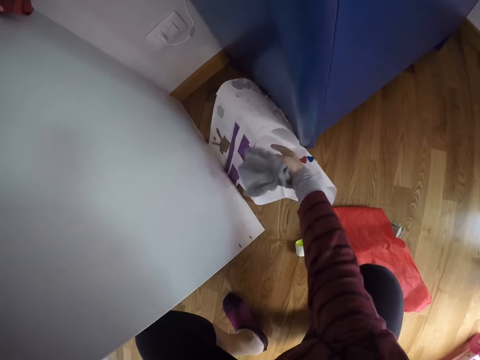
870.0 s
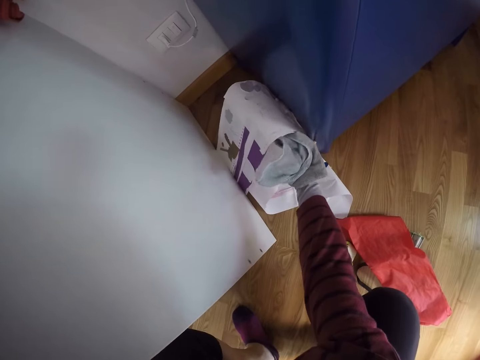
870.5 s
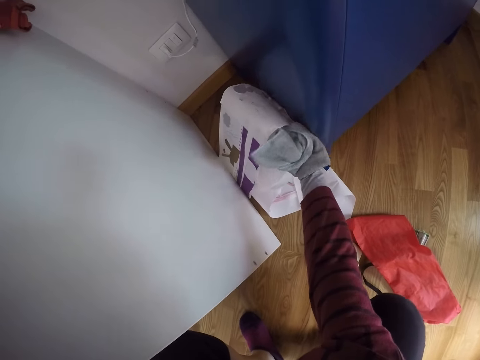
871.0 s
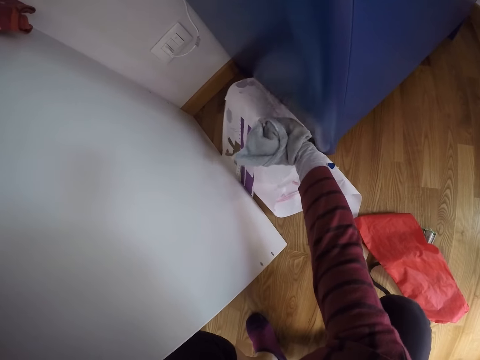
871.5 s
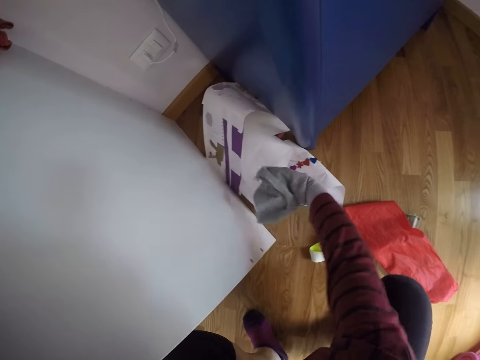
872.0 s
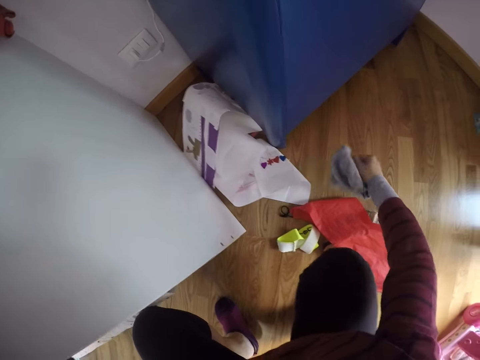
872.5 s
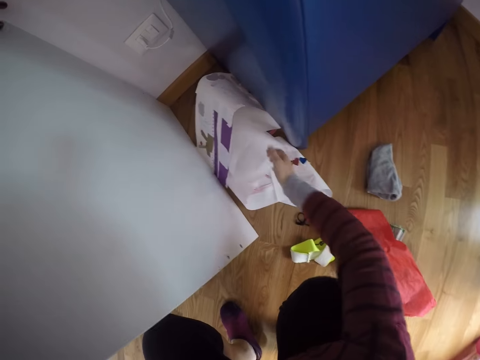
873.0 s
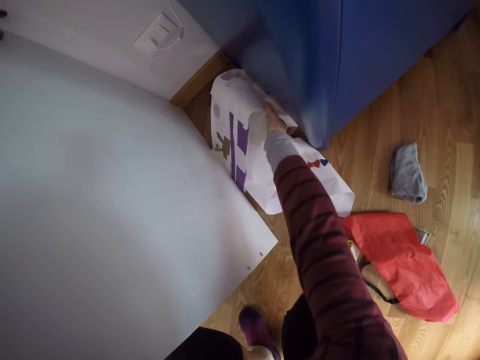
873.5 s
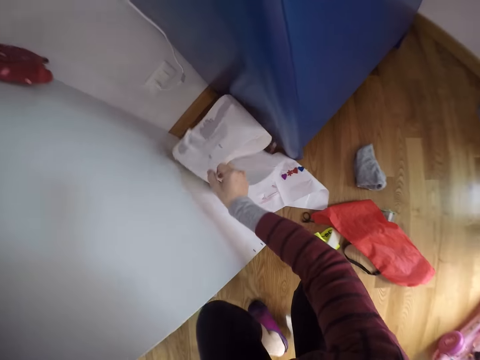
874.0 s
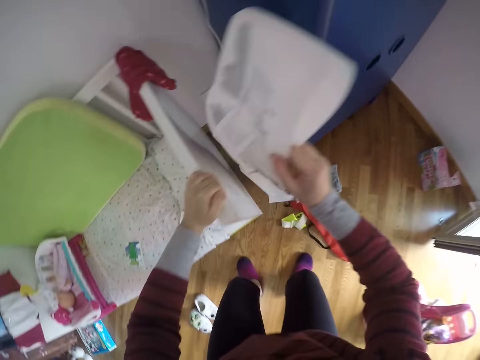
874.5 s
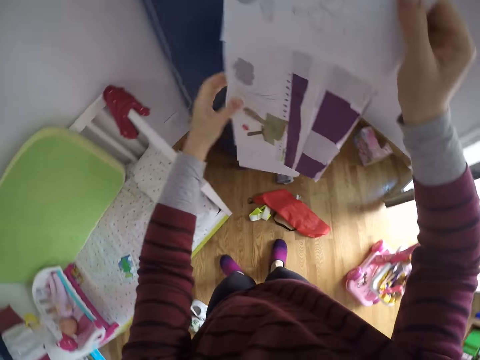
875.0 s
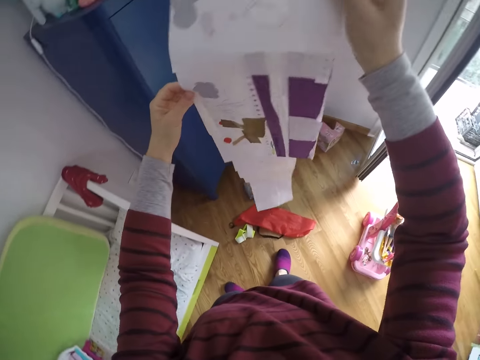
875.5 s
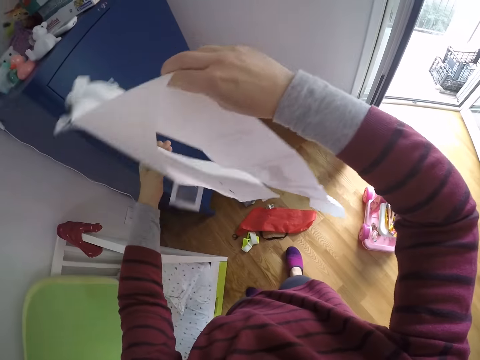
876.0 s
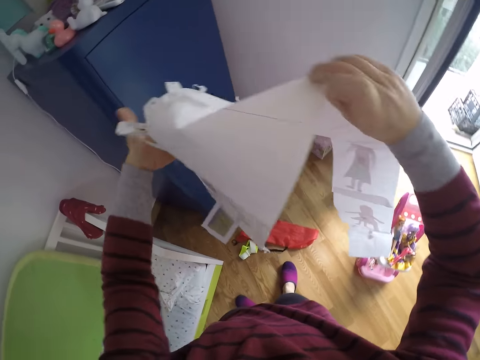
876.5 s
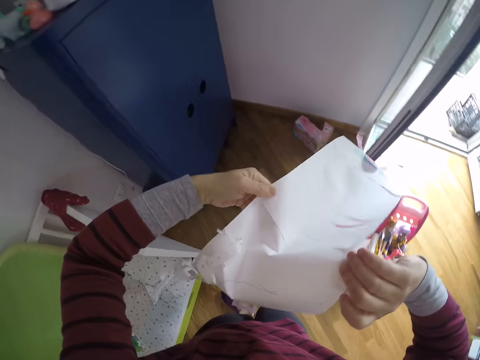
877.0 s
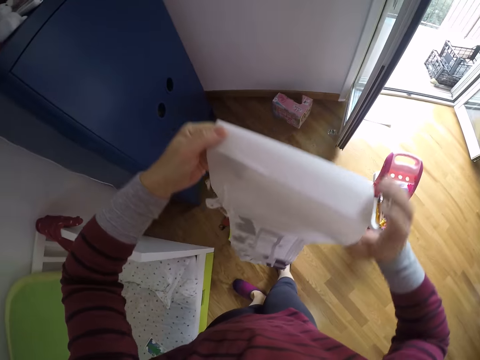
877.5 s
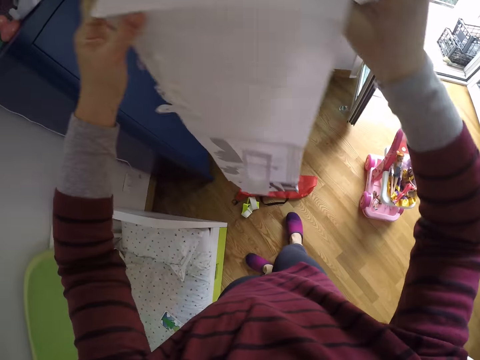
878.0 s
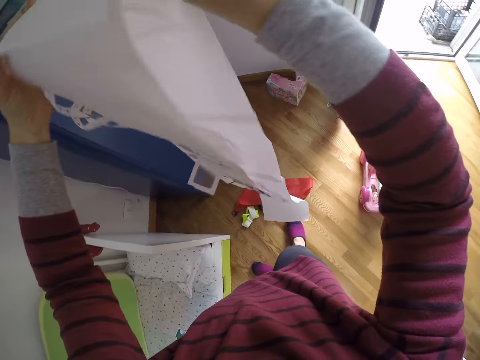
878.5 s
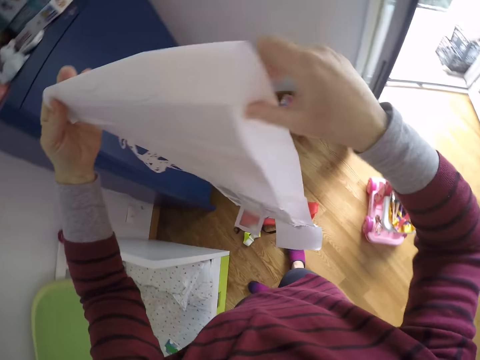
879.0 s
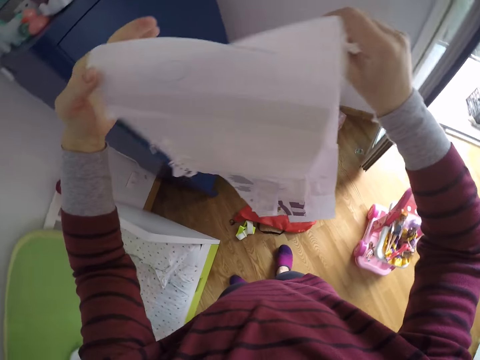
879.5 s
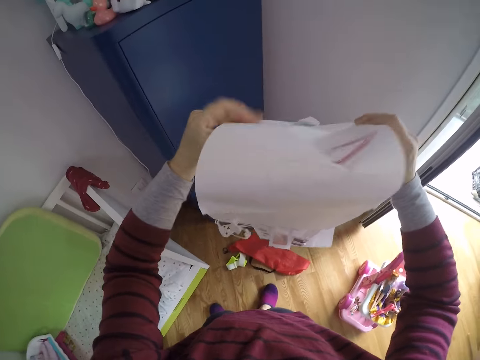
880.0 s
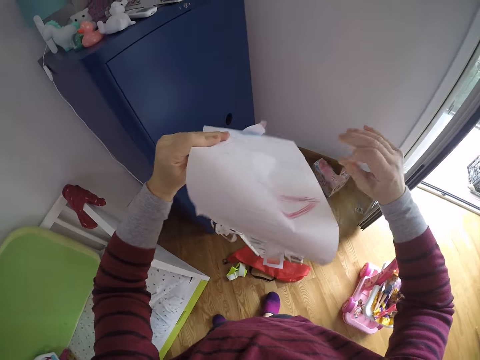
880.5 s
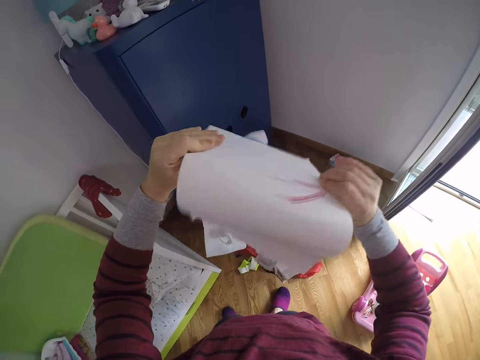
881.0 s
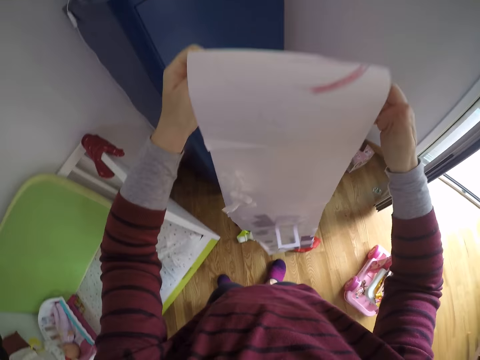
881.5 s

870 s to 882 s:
The camera wearer holds a paper on the floor. She touches the paper story sheet with her right hand. She drops the towel in her right hand on the floor. She picks up the paper story sheet with her right hand. She stands up and straightens the paper.

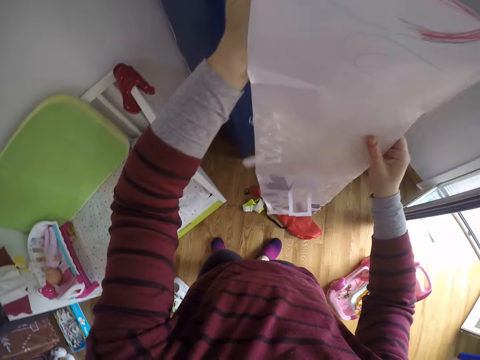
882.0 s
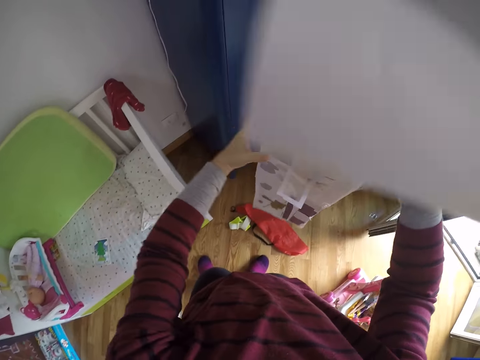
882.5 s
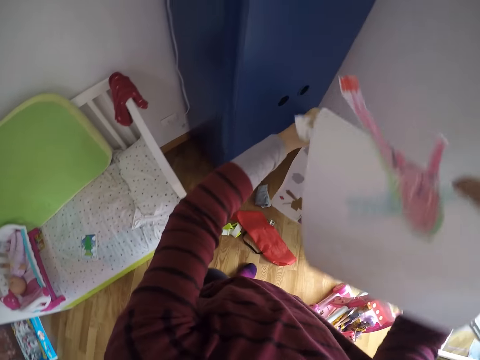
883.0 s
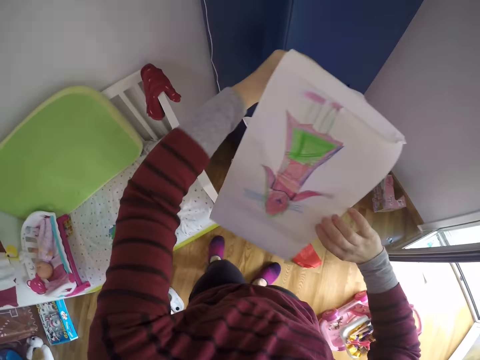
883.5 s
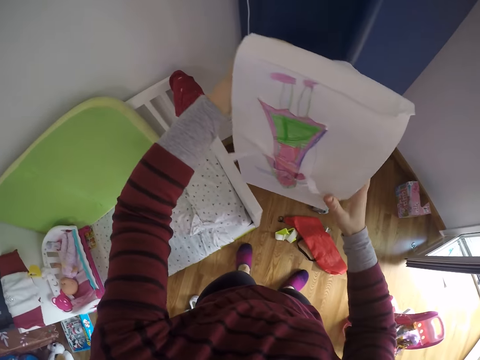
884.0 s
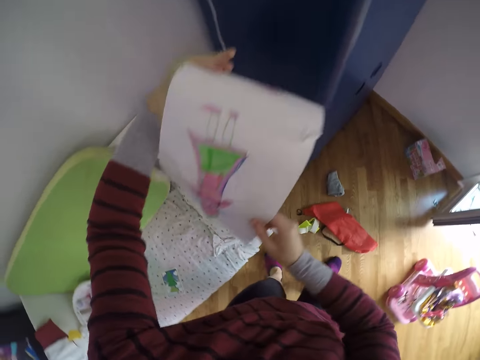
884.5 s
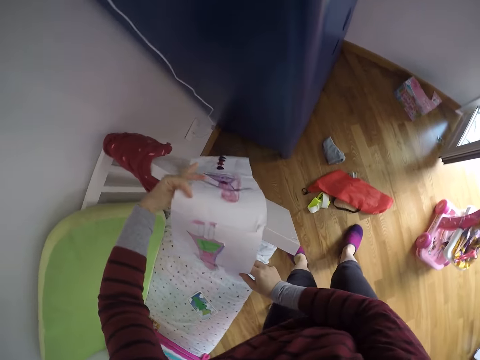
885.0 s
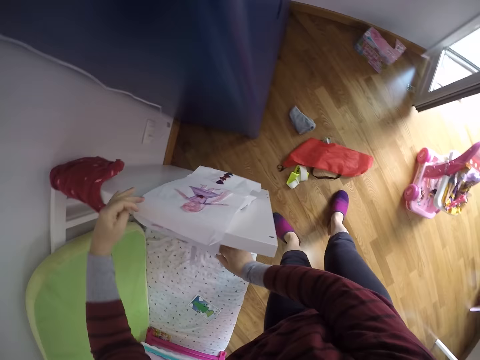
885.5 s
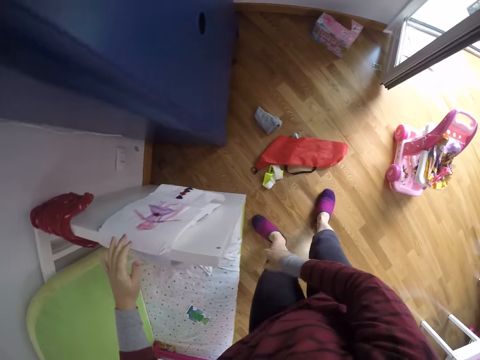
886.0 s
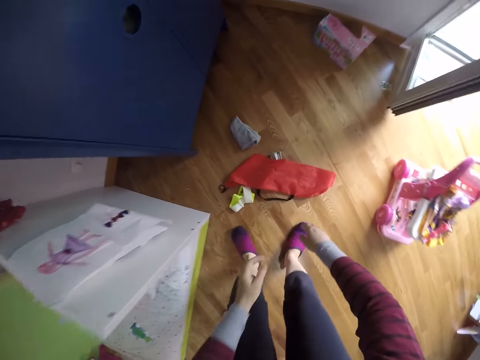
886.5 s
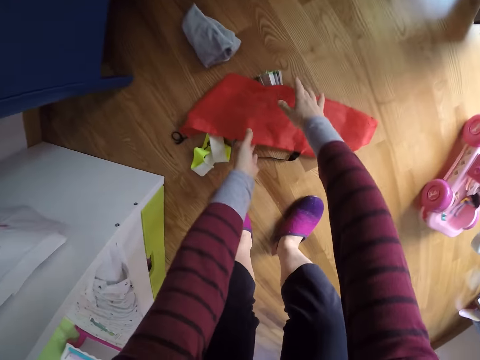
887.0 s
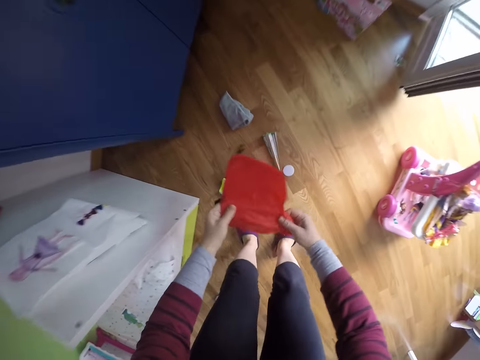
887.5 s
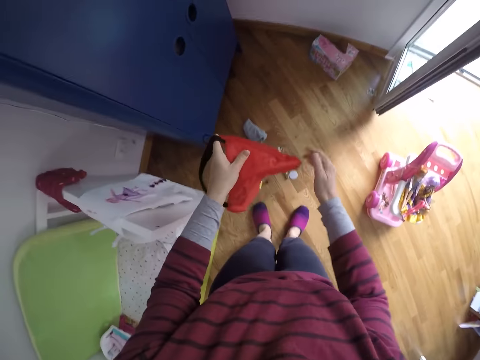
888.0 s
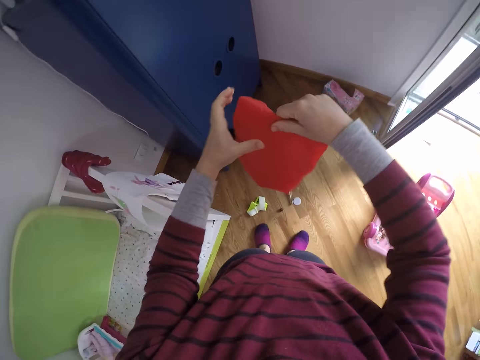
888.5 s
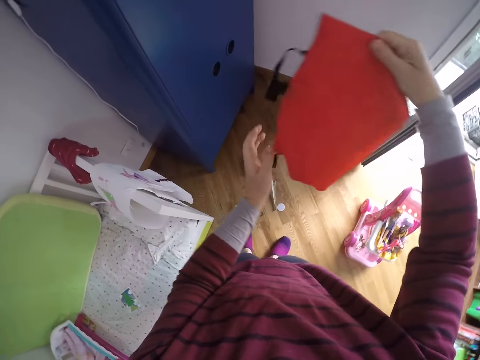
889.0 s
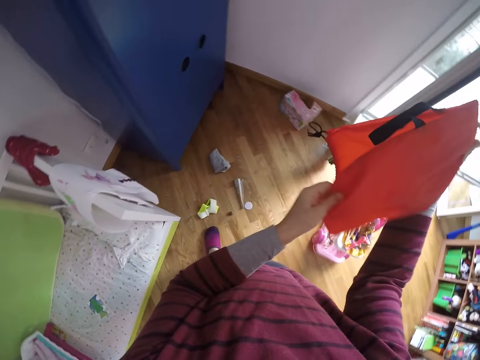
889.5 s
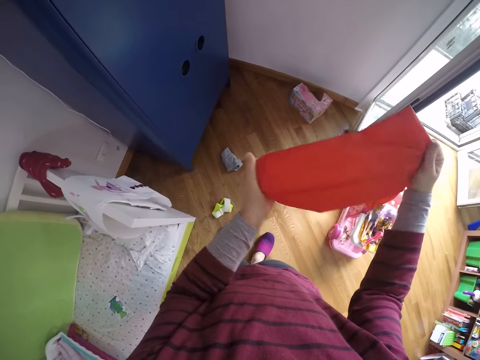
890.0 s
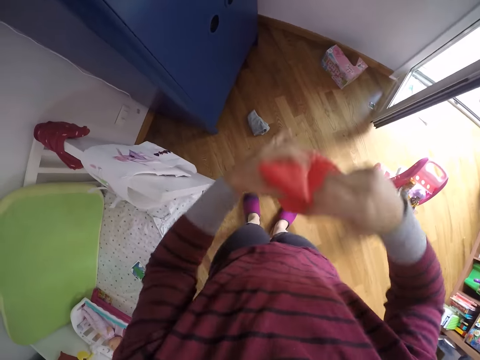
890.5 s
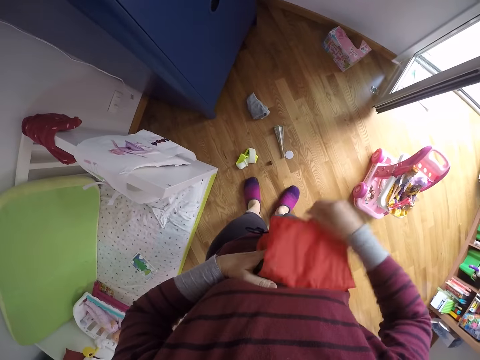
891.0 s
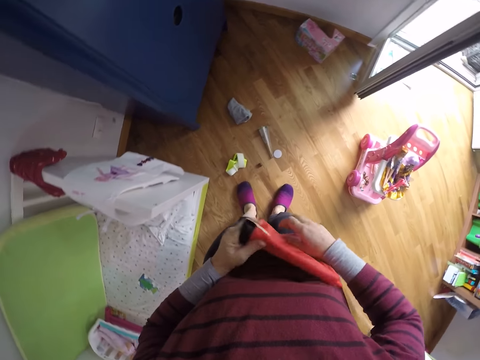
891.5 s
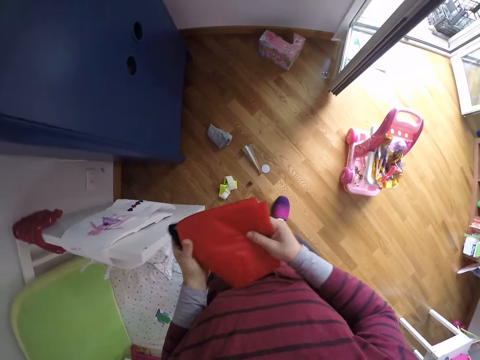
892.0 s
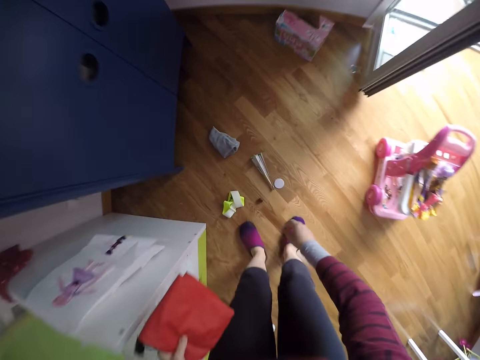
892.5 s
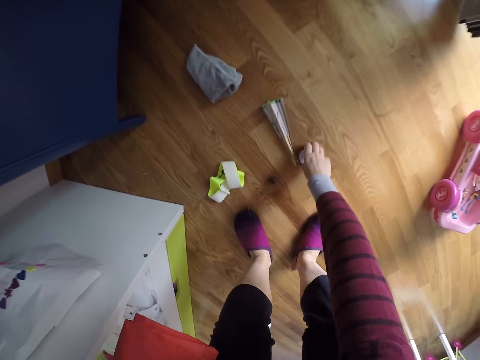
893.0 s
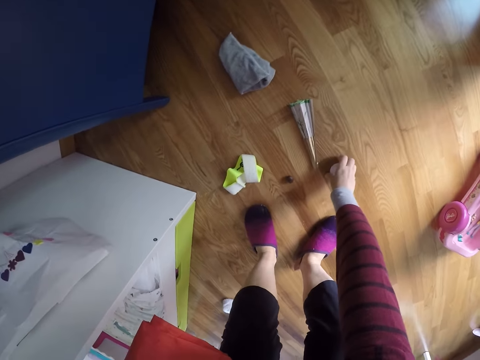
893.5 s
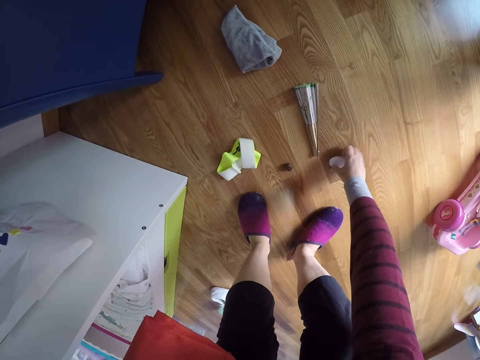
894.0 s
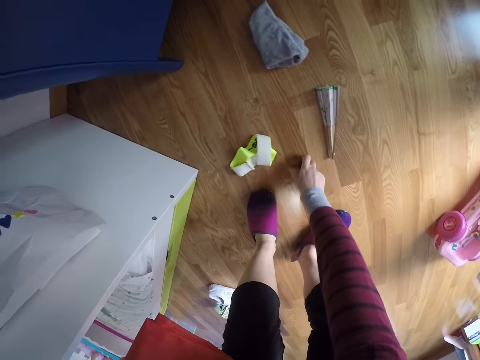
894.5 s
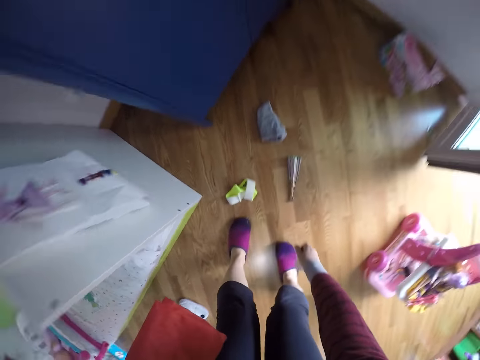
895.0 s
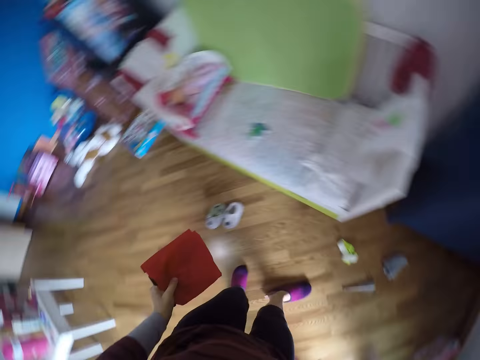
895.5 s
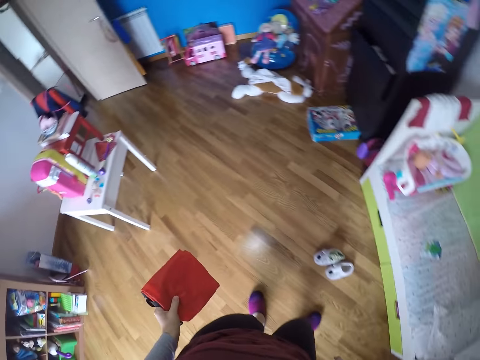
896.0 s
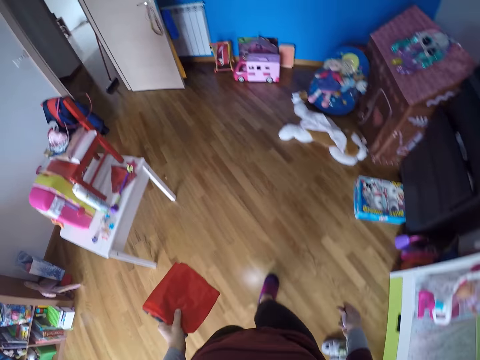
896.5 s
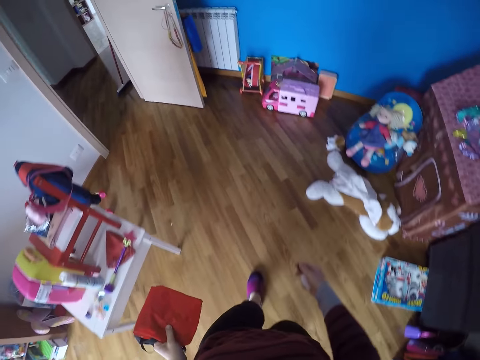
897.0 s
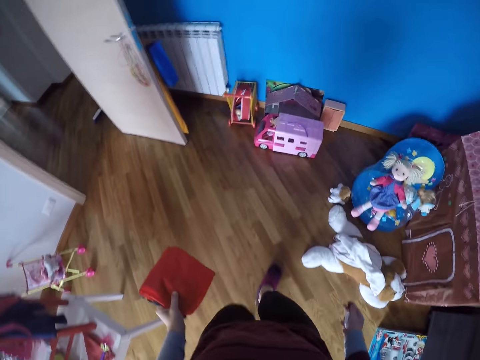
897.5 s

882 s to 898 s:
The camera wearer folds the paper story sheet with her right hand. She puts the paper story sheet on the frame of the baby cot with both hands. She bends downwards and picks up a drawstring bag from the floor with her right hand. She stretches the bag. She folds the drawstring bag with both hands. She bends downwards and picks up a doll mirror from the floor with her right hand. She picks up a doll shirt button from the floor with her right hand. She stands up, turns around and walks around.
